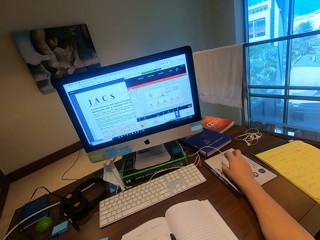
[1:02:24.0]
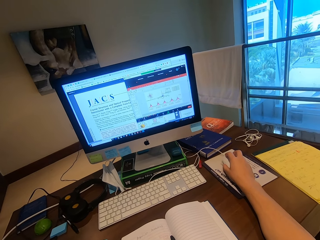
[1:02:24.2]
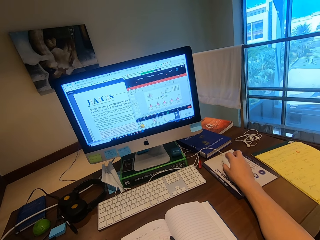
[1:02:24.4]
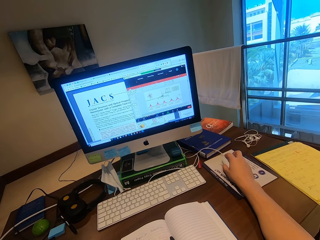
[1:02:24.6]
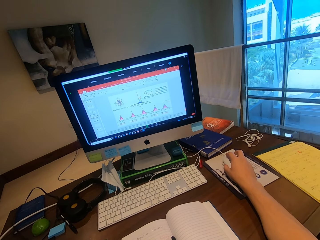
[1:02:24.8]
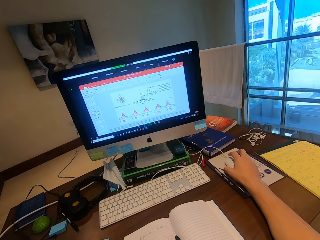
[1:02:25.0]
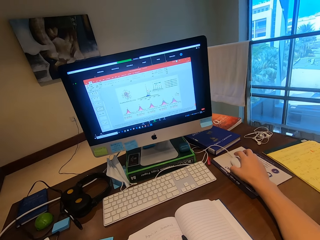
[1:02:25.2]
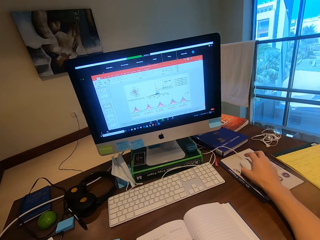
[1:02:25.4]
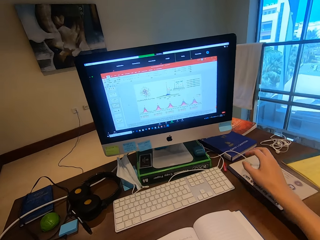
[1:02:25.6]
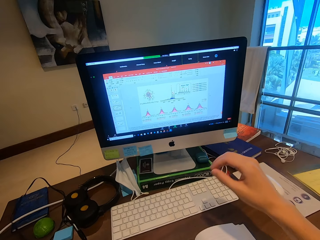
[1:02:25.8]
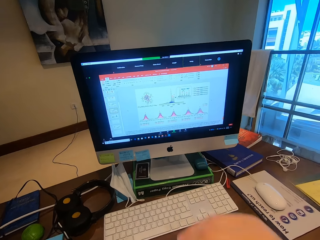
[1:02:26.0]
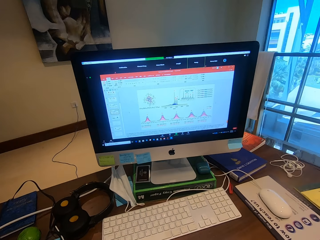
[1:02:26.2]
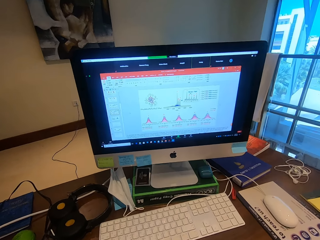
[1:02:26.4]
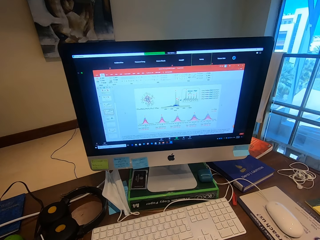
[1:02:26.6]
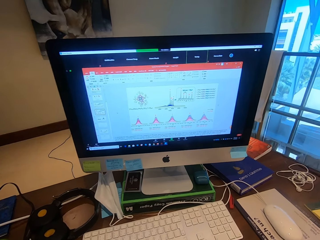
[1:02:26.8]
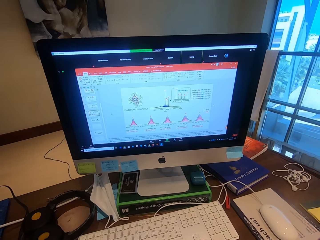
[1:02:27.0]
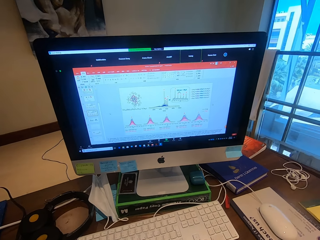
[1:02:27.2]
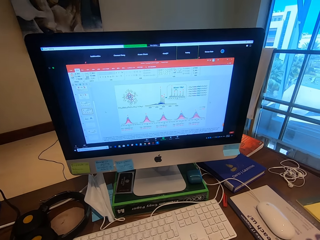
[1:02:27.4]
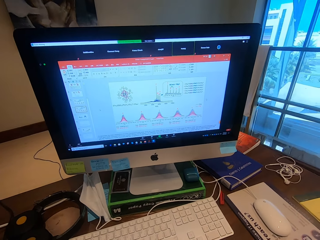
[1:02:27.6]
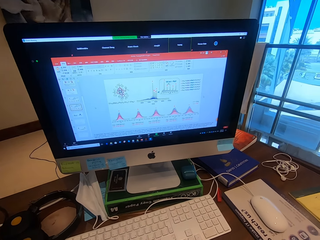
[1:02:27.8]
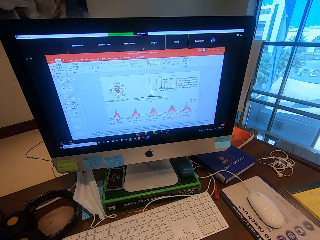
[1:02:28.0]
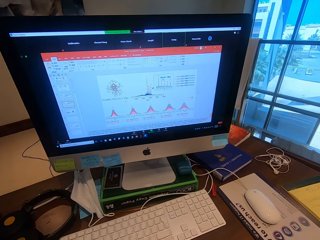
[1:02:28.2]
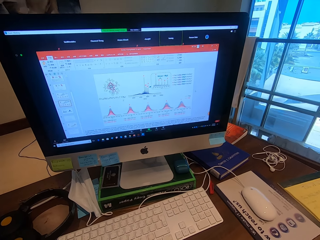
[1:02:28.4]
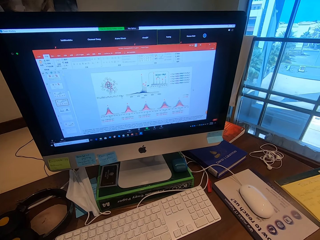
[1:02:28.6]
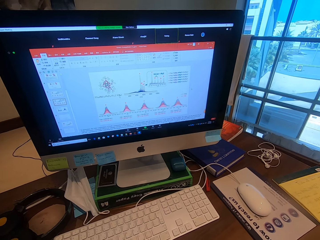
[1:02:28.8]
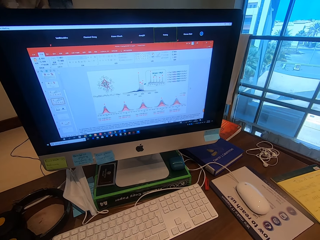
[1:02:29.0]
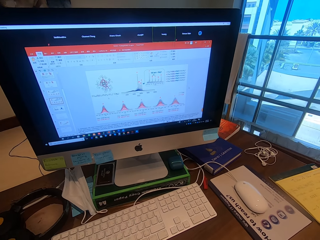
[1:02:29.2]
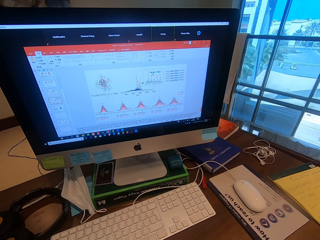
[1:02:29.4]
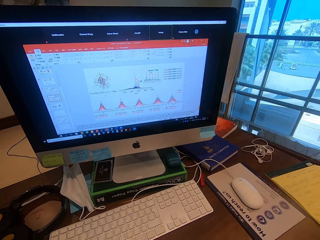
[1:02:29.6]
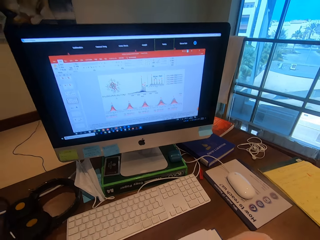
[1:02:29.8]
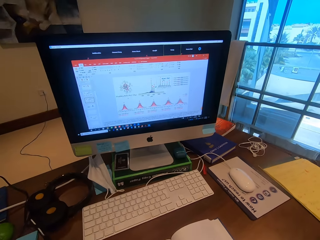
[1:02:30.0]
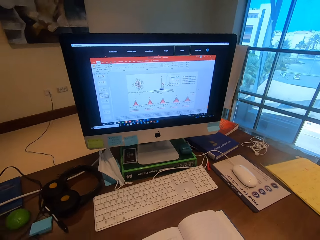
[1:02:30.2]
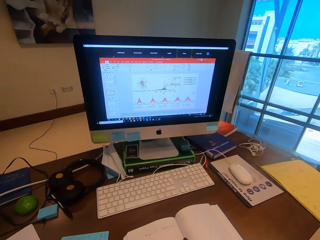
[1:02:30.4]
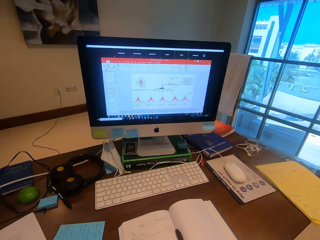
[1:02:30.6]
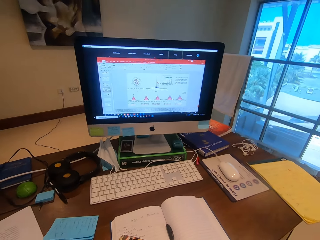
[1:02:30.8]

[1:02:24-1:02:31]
The camera wearer moves the hands.

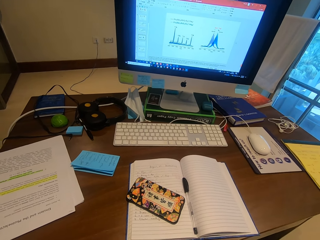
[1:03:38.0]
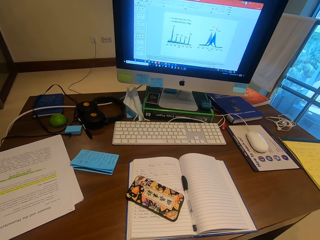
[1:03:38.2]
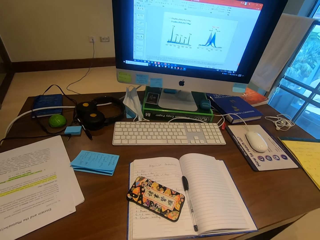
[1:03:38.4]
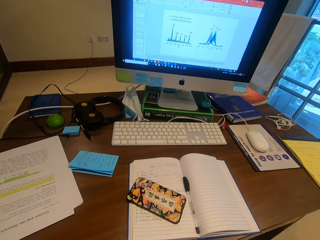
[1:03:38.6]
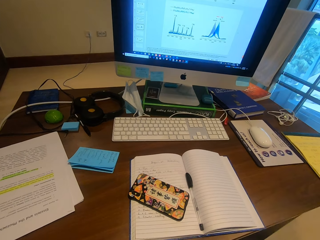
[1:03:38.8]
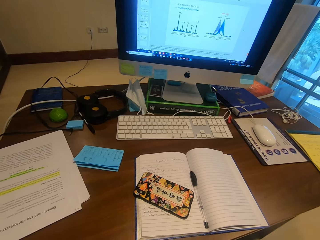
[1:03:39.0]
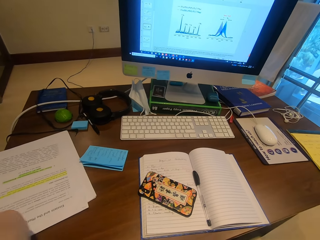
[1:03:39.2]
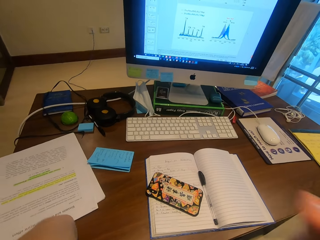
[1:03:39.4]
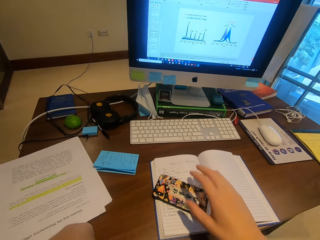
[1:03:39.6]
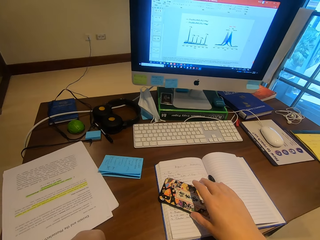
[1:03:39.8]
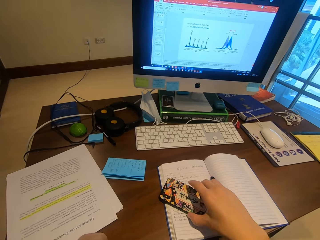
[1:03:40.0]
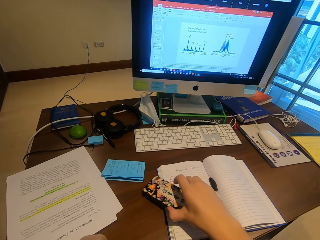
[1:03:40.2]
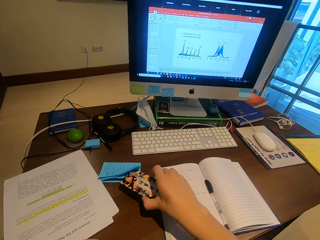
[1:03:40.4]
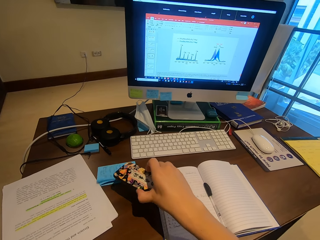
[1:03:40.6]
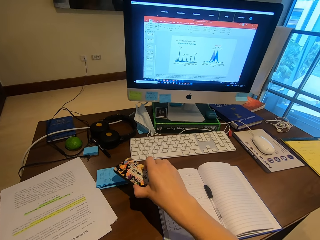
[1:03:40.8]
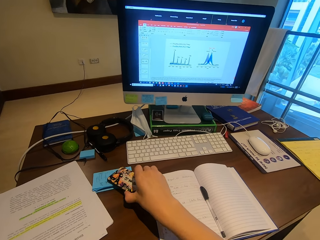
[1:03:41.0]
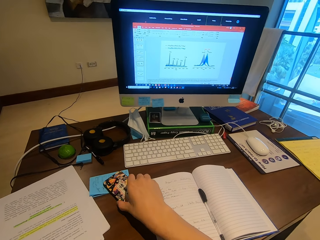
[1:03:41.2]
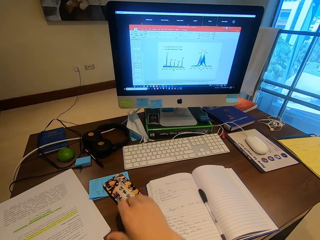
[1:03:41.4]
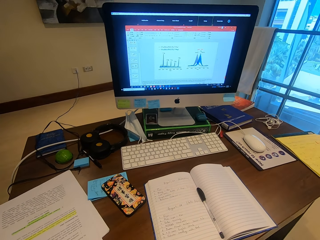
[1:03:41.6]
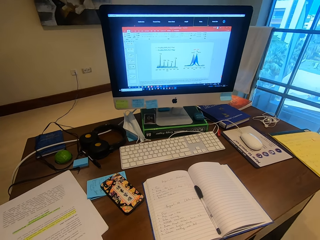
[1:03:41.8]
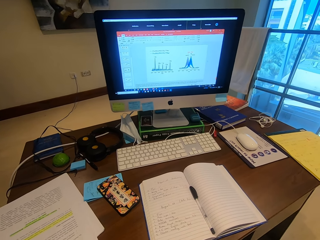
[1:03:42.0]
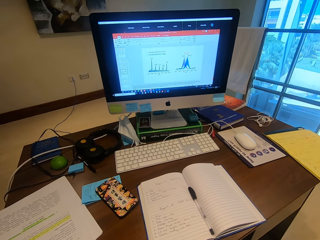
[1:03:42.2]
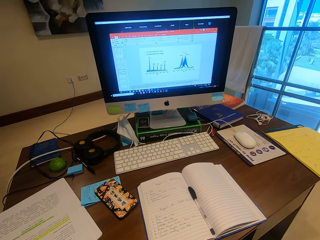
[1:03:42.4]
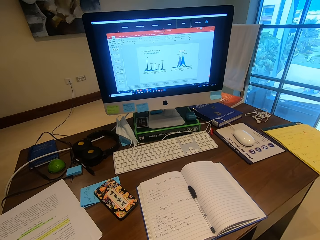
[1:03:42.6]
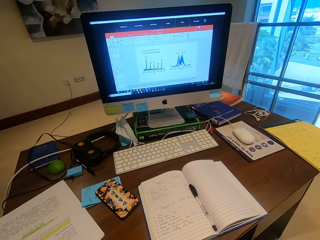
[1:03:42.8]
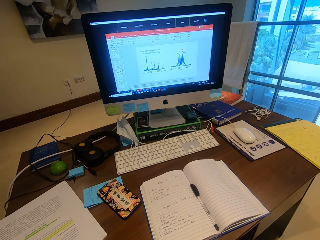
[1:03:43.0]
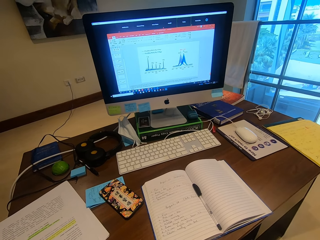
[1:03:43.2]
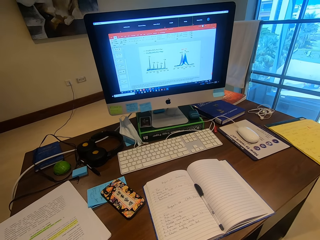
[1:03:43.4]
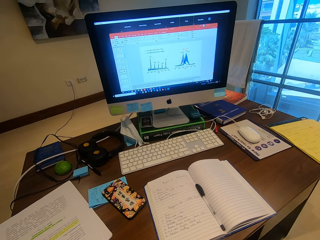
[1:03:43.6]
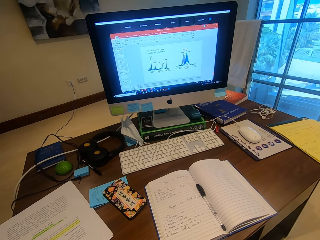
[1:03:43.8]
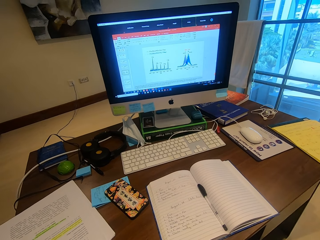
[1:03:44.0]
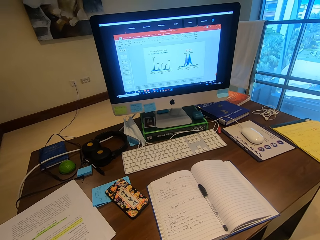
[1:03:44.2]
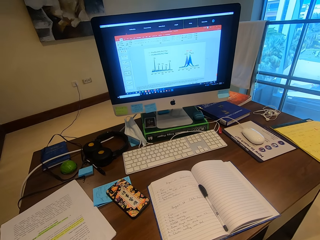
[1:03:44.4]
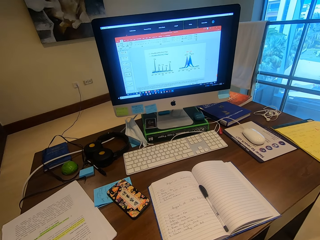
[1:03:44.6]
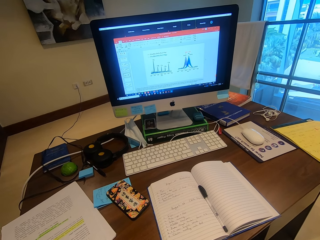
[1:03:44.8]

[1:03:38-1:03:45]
The camera wearer moves the phone aside.

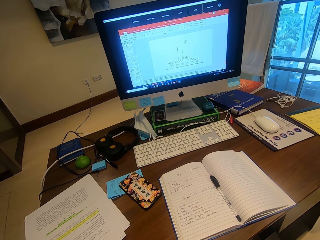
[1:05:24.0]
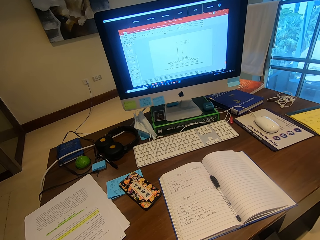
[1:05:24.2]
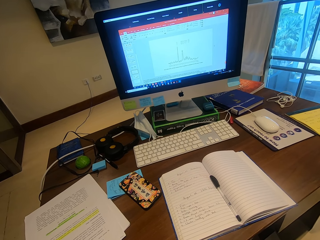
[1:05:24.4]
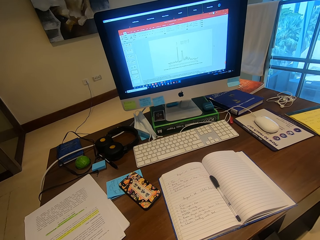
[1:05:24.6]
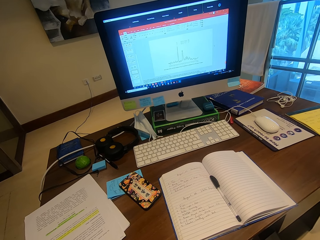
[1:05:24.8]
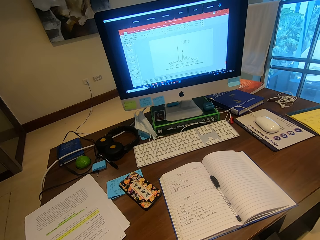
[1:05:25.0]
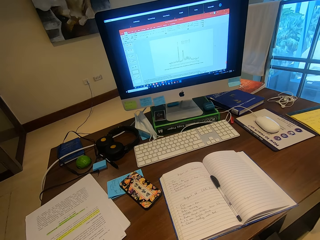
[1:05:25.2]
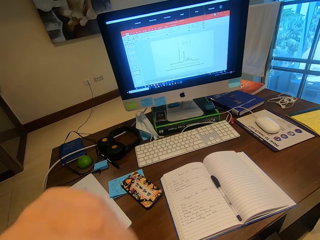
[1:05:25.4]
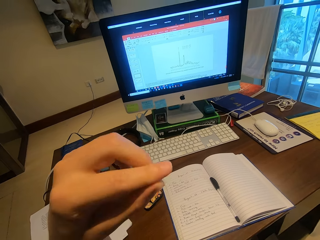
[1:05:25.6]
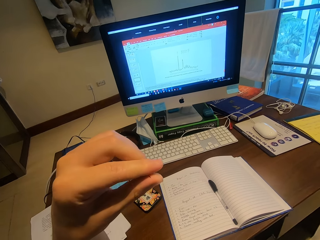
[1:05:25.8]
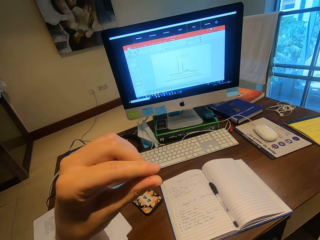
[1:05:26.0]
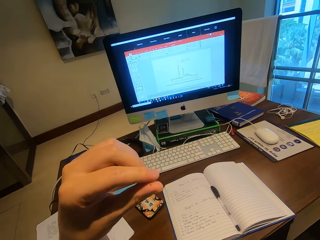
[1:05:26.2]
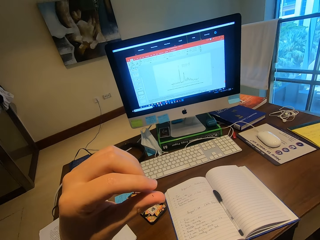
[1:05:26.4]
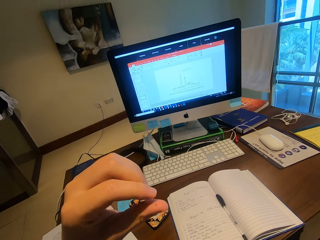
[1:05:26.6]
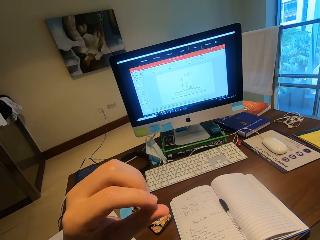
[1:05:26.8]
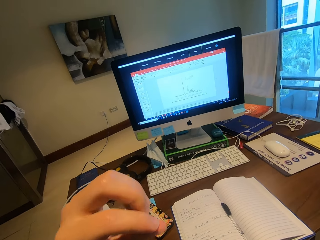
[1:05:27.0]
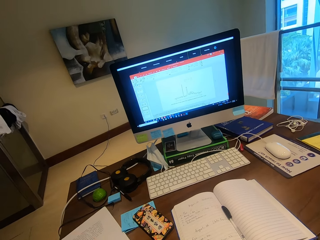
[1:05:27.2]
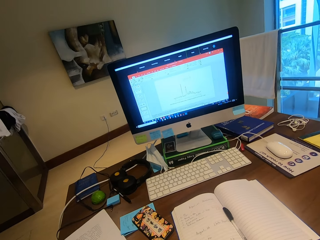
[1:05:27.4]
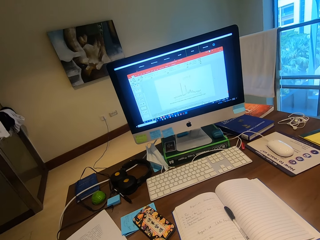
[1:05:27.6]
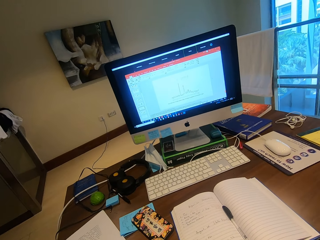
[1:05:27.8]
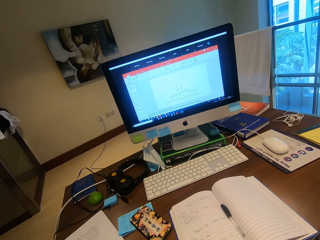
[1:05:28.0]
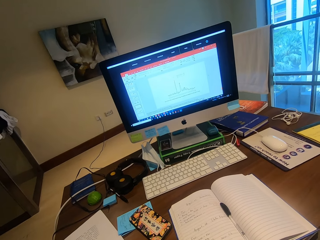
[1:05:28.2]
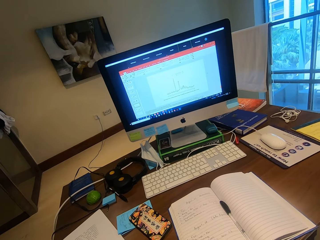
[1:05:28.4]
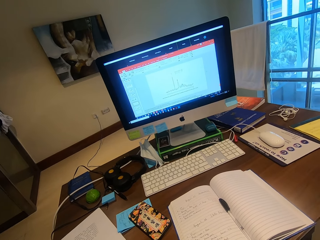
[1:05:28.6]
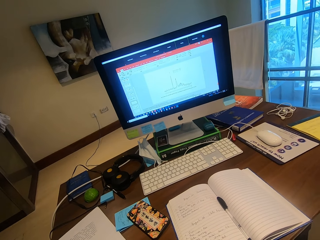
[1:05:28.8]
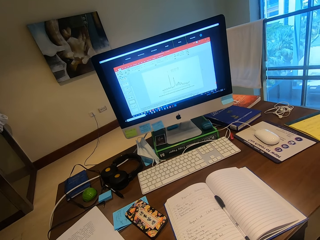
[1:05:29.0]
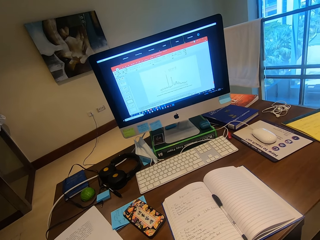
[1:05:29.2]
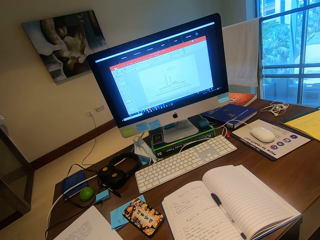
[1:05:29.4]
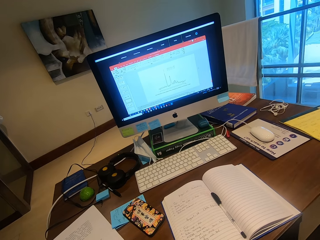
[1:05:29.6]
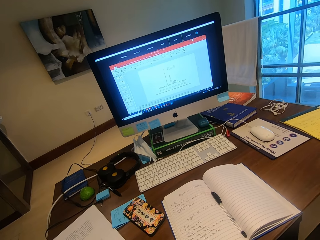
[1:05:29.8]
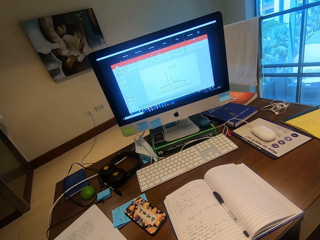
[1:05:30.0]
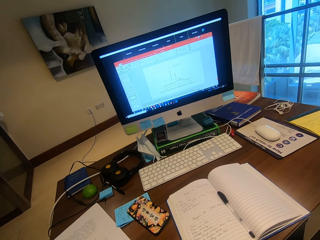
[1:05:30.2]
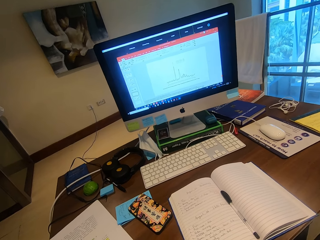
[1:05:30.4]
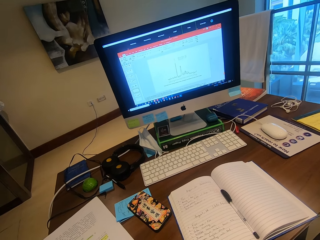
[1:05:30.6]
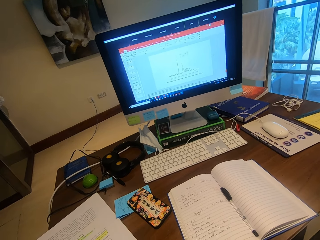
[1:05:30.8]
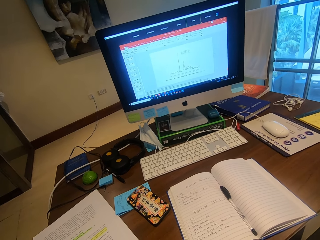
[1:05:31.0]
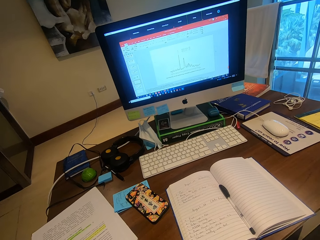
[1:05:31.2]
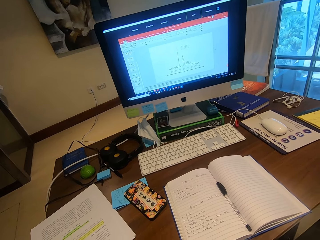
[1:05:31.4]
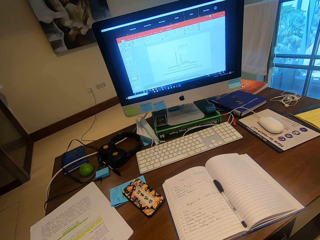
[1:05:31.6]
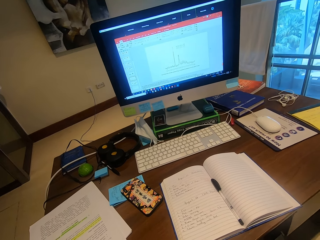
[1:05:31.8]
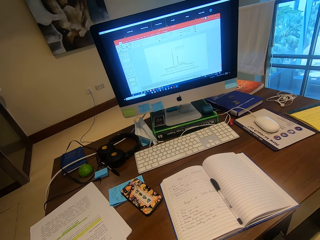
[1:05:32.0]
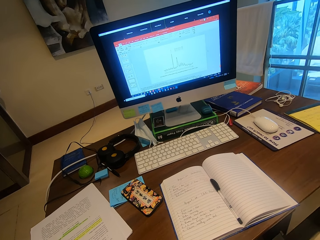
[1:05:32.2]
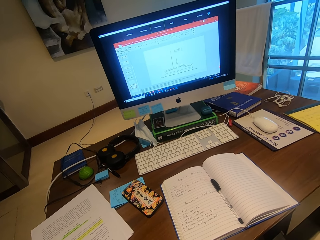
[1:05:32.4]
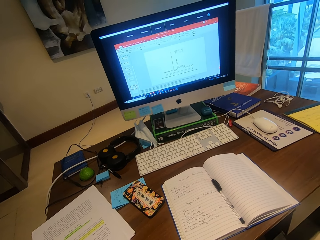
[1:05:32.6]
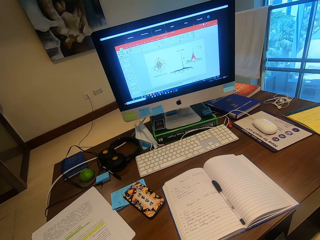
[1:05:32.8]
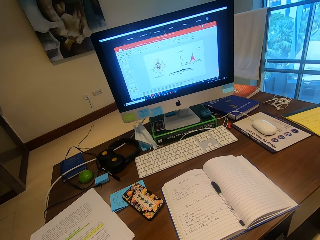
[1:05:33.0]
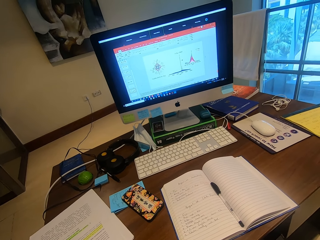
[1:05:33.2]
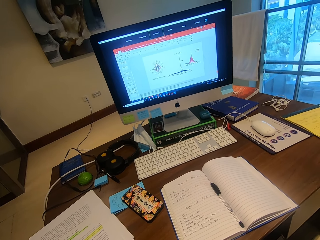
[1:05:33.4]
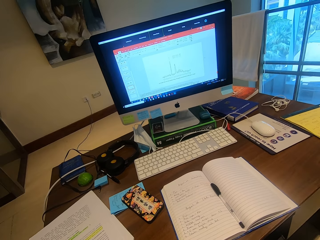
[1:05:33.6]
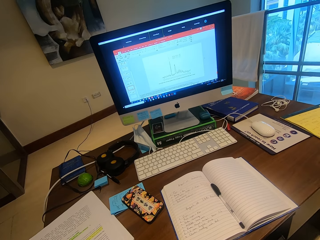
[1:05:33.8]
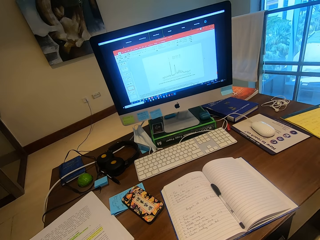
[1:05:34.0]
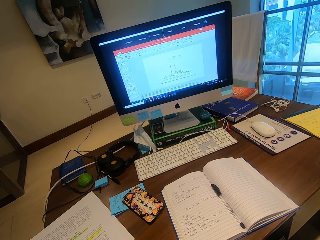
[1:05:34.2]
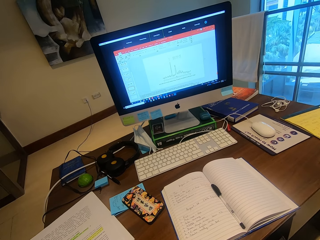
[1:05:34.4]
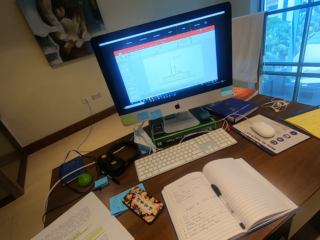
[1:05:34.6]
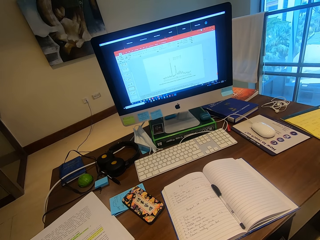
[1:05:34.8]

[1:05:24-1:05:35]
The camera wearer looks at the hand. They talk to a person in the virtual call.
